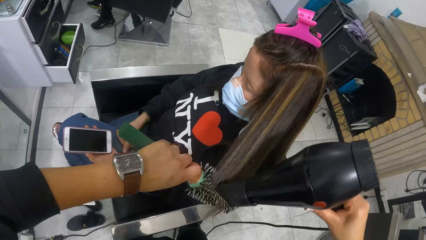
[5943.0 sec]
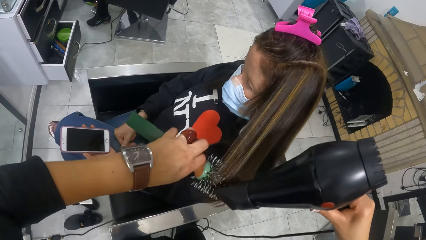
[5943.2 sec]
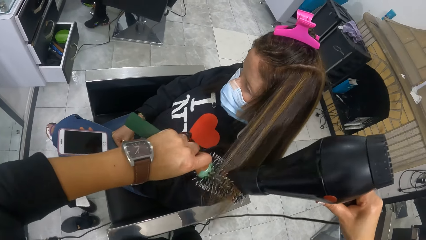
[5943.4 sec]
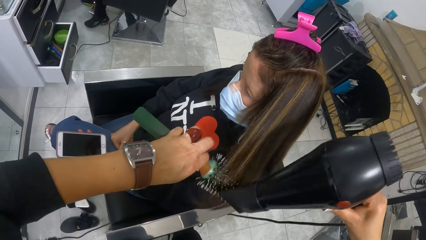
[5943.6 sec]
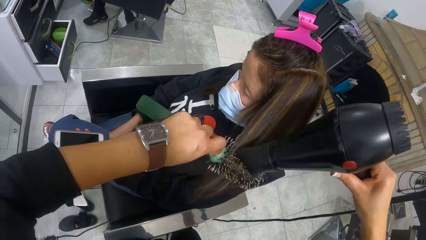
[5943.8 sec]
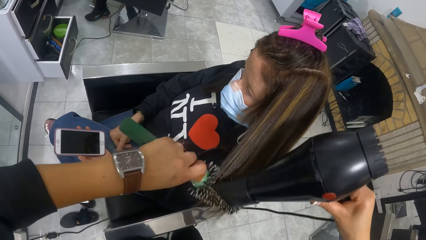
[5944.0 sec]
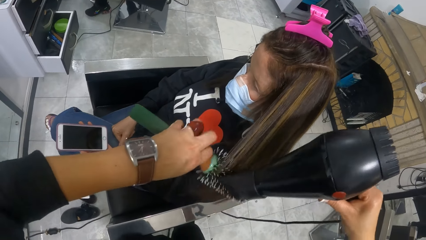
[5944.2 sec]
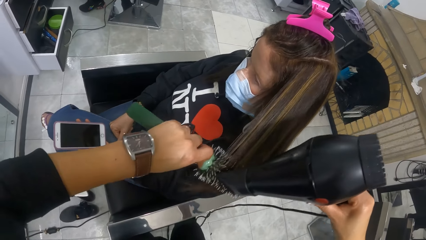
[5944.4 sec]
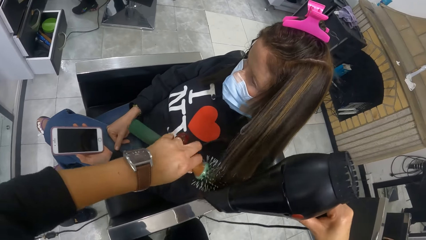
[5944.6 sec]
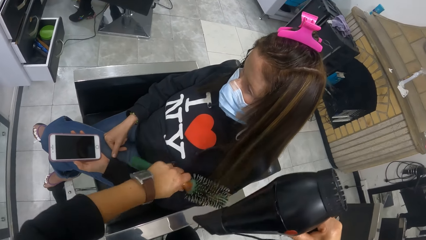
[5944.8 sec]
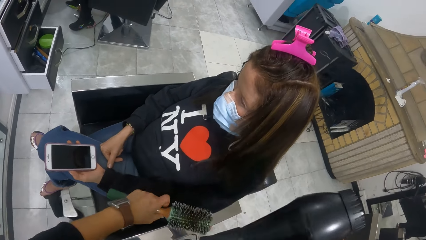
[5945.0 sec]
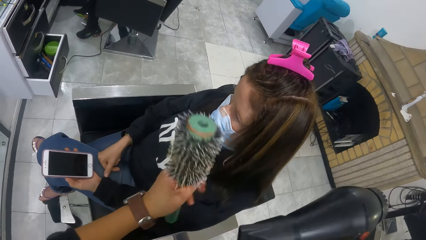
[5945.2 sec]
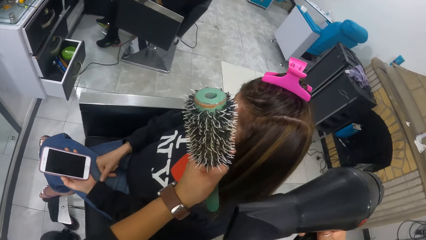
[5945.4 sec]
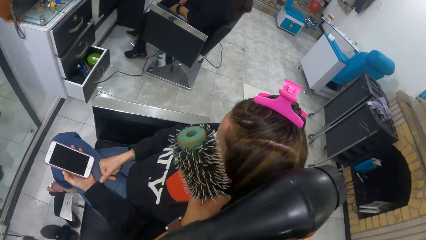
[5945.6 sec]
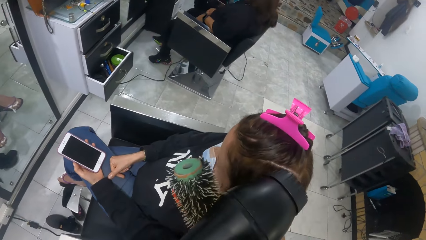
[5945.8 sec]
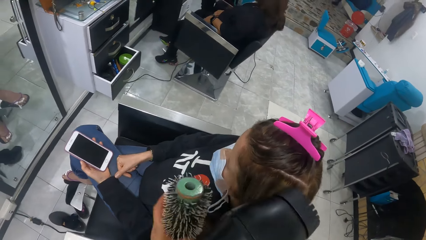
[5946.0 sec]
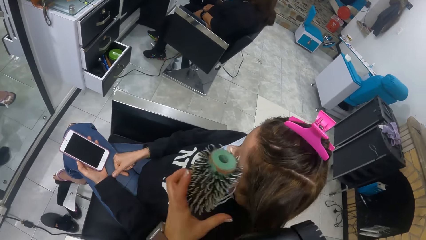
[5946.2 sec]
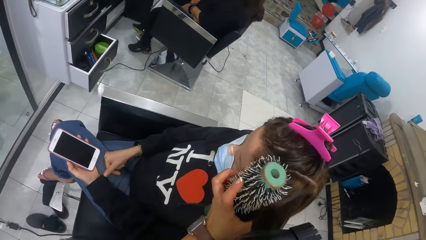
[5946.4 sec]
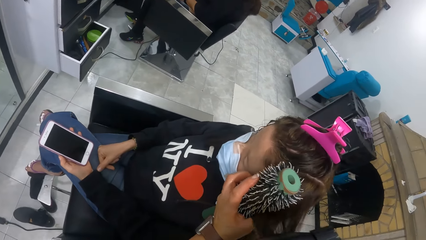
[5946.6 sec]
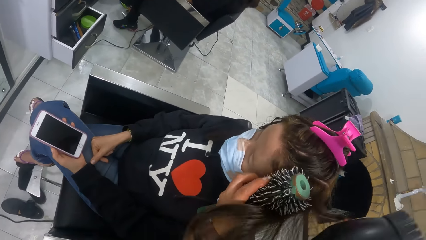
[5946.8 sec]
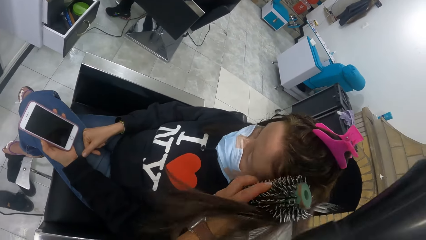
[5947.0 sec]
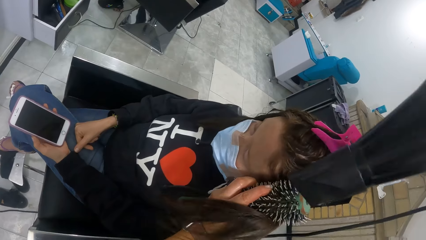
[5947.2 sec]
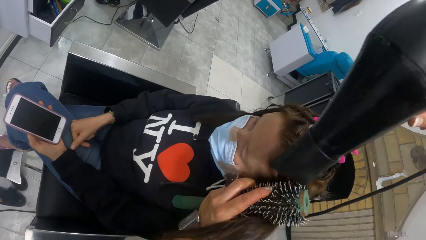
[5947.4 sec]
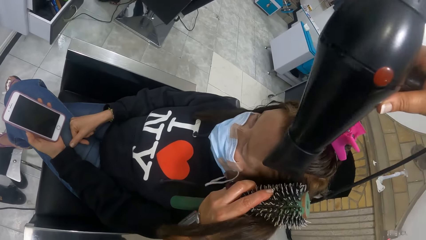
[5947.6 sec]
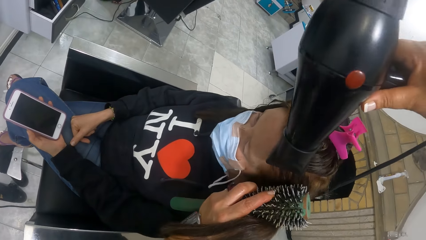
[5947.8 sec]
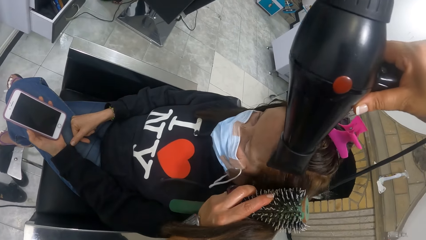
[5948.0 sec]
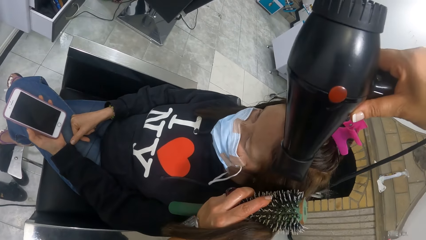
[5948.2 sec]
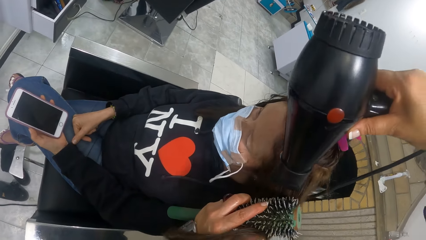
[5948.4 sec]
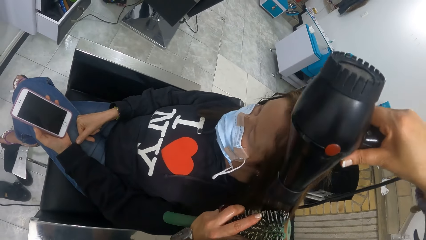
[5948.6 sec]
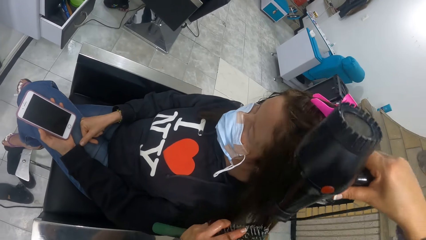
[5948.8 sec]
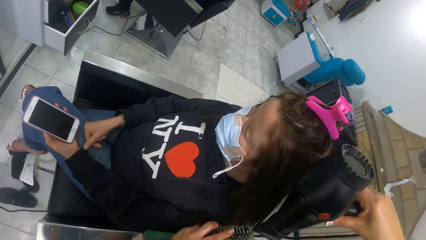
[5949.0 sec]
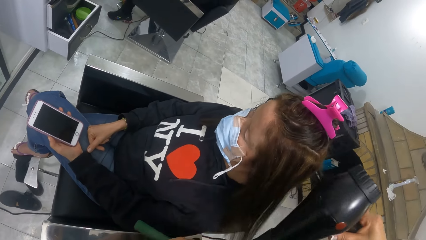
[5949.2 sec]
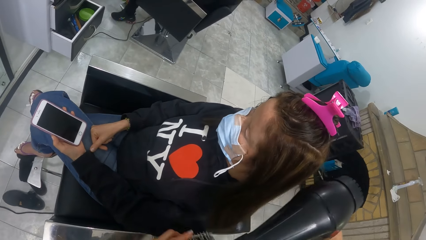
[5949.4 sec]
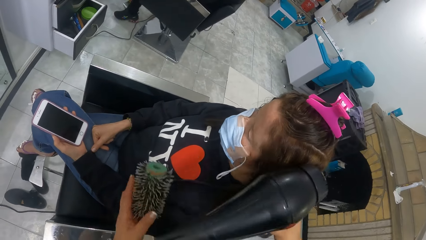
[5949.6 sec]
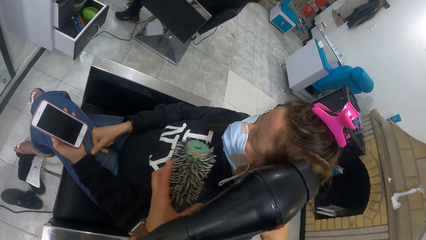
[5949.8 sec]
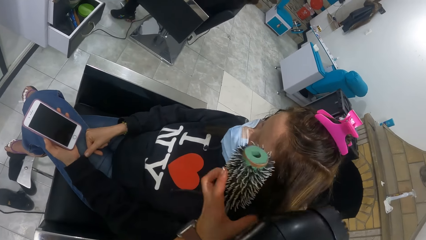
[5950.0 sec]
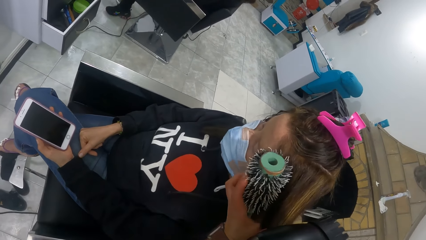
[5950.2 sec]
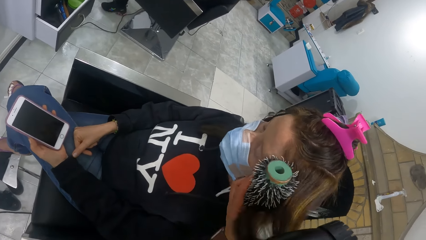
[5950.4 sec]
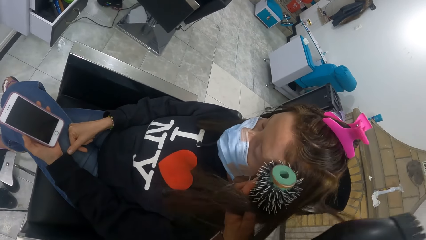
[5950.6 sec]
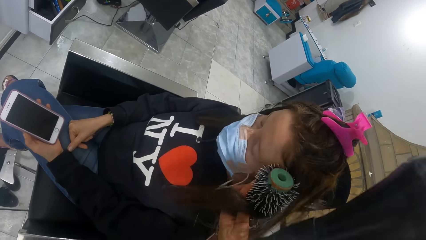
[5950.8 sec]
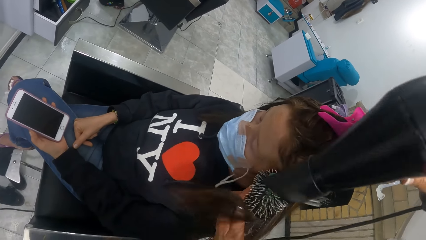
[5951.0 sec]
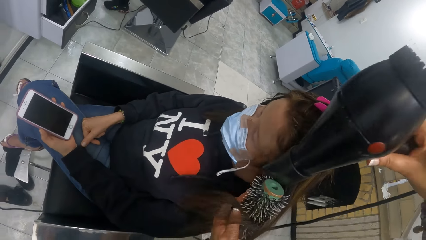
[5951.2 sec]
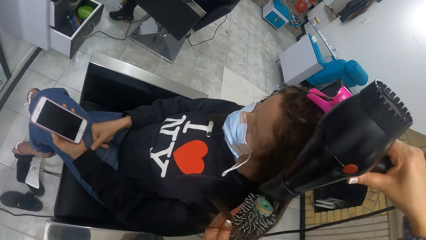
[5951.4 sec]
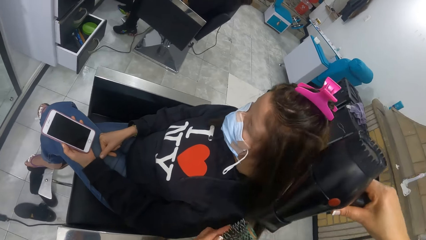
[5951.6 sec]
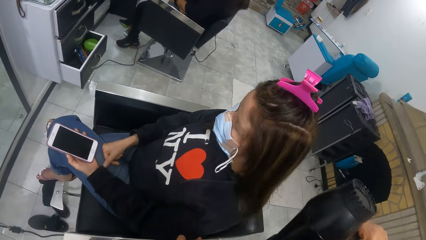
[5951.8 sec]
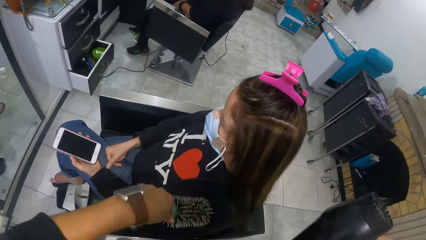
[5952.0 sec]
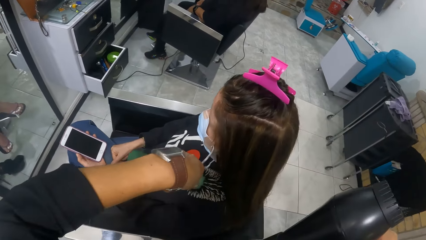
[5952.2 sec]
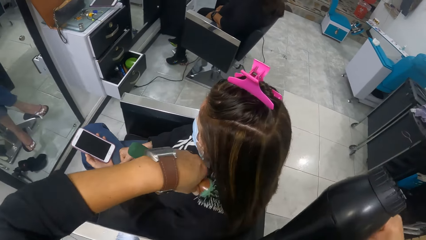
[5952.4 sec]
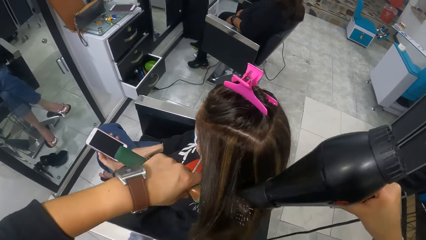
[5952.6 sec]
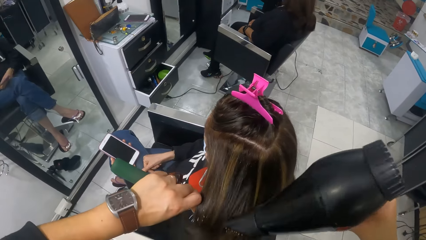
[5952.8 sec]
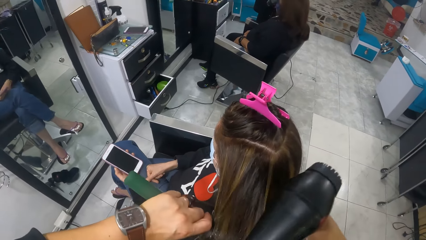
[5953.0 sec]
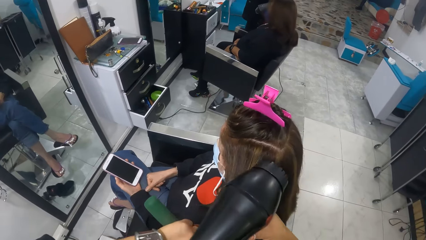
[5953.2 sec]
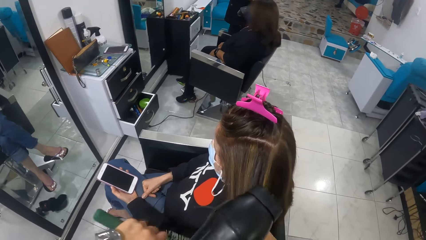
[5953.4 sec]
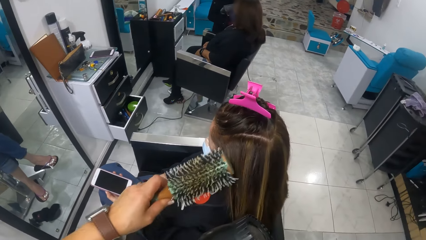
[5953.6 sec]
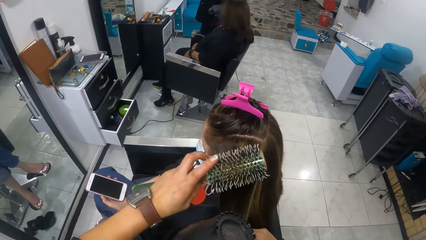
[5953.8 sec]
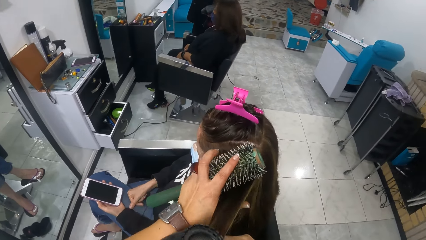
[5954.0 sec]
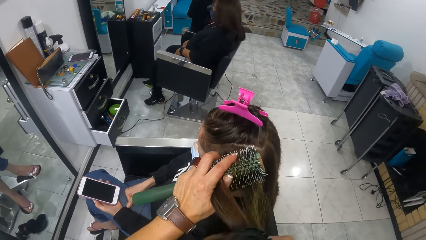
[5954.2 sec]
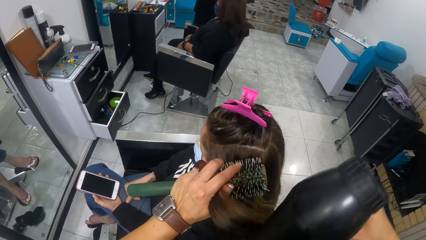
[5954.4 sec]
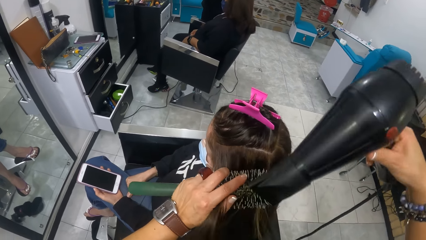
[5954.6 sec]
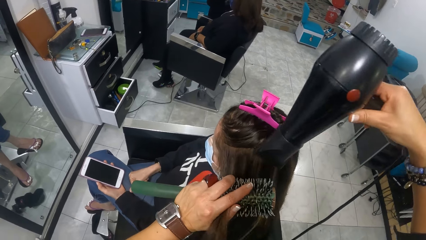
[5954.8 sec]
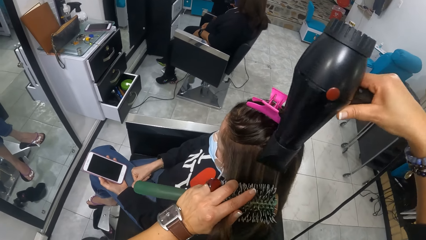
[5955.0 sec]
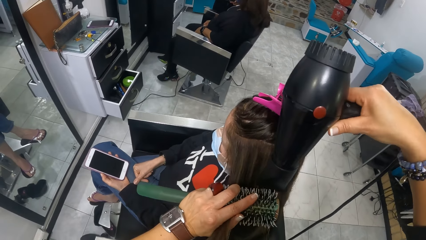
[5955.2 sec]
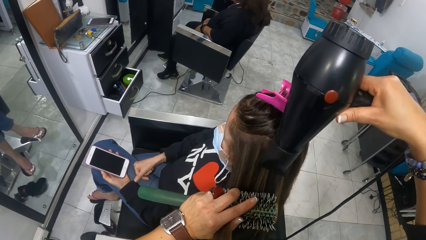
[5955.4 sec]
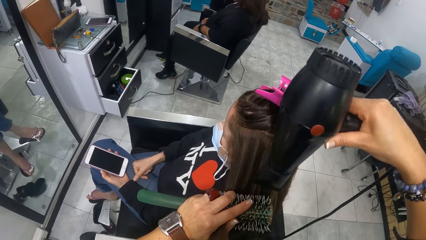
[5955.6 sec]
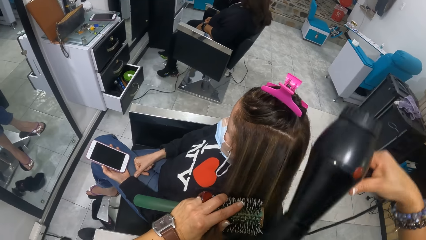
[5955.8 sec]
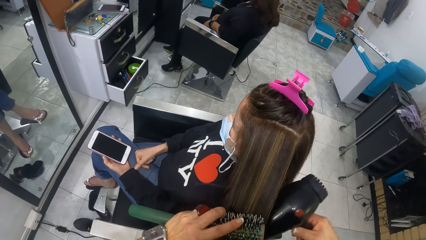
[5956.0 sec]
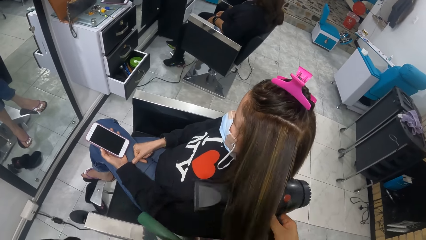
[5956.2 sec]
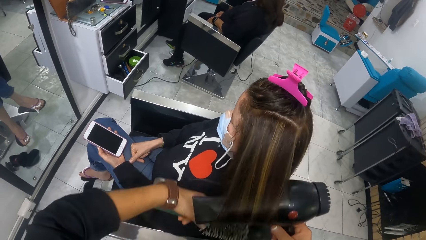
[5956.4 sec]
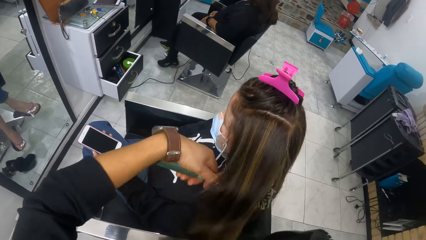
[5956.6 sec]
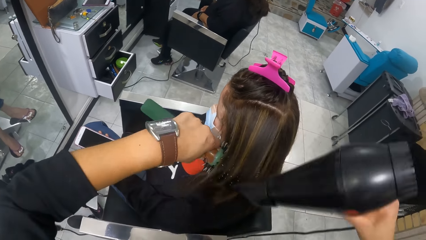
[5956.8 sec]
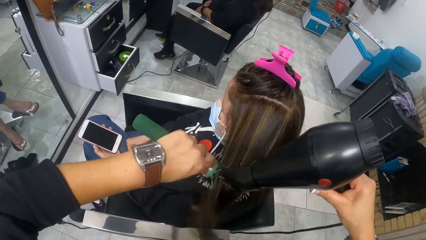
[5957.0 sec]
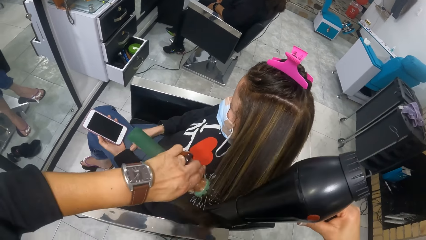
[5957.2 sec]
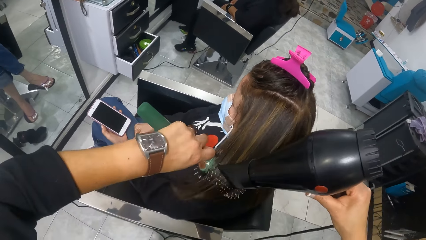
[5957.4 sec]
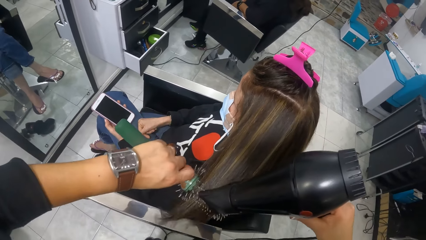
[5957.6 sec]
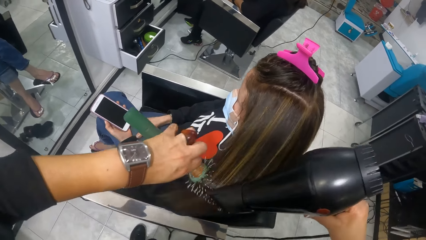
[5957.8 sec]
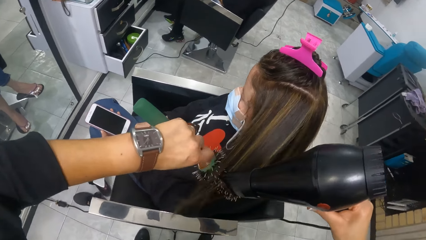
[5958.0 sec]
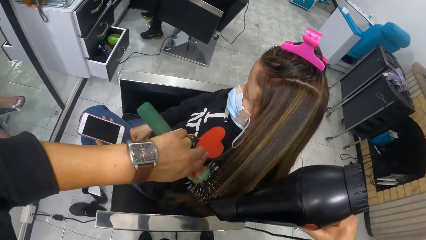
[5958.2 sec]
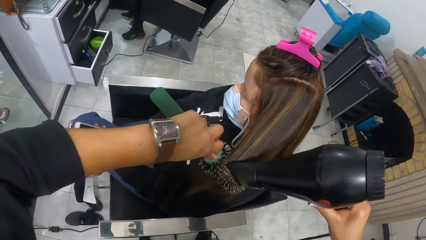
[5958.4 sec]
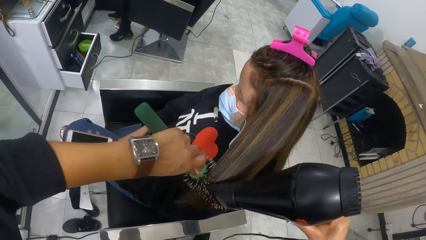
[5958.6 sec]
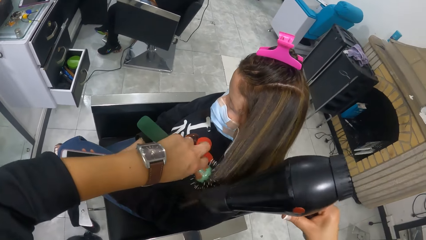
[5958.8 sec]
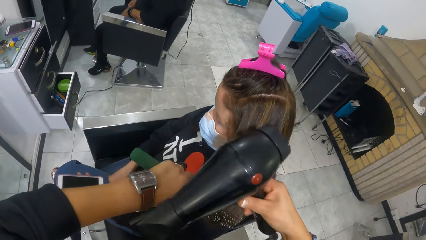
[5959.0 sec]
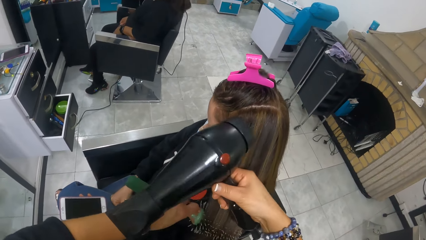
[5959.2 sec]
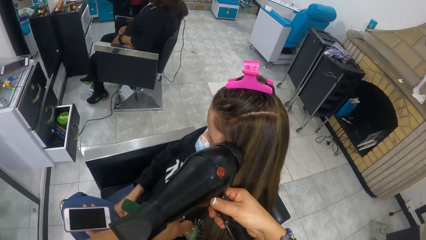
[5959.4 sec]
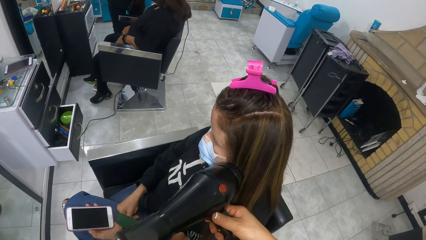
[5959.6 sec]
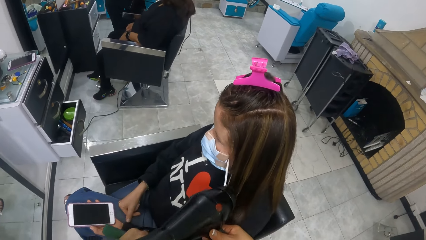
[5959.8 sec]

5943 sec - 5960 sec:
The camera wearer blow-dries a woman's hair. They comb the woman's hair. They blow-dry the woman's hair. They roll the woman's hair around the comb. They comb the woman's hair.
